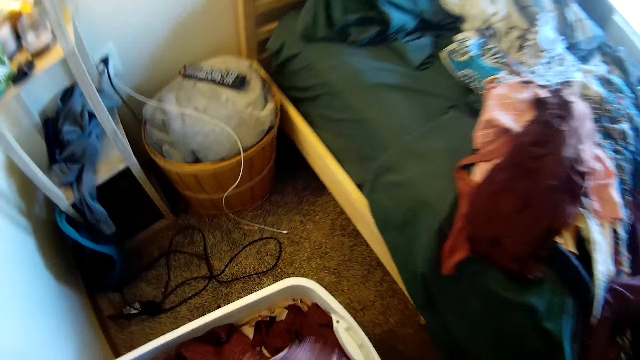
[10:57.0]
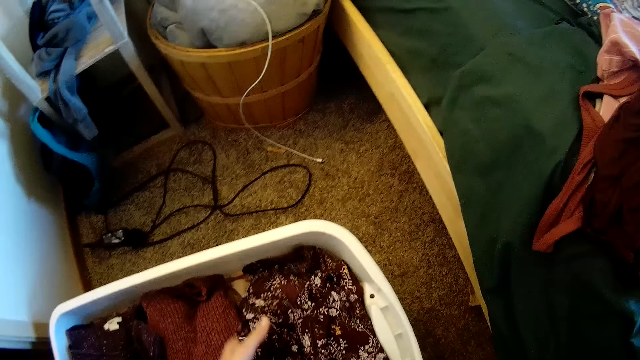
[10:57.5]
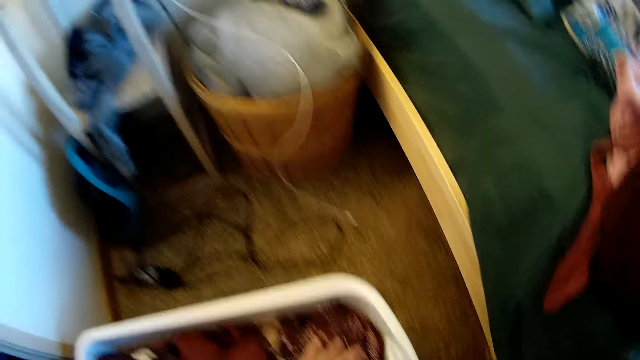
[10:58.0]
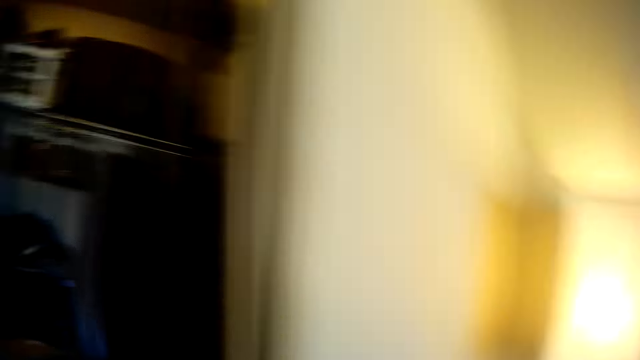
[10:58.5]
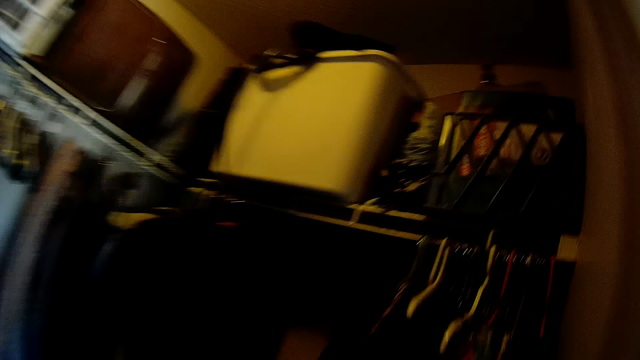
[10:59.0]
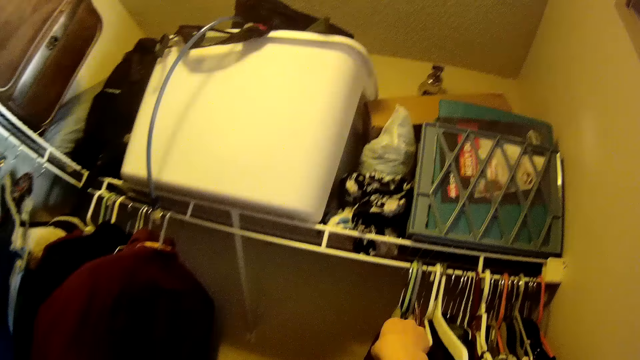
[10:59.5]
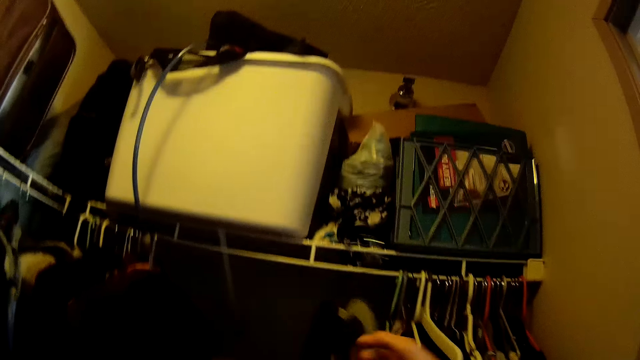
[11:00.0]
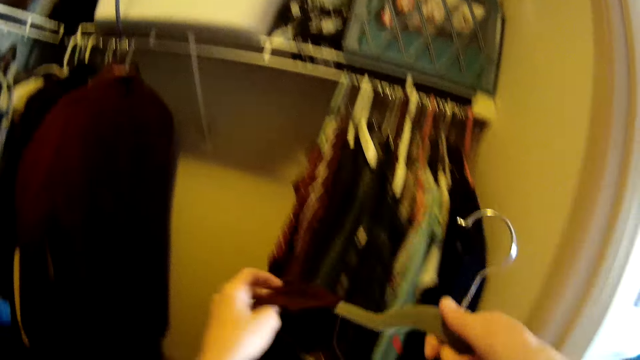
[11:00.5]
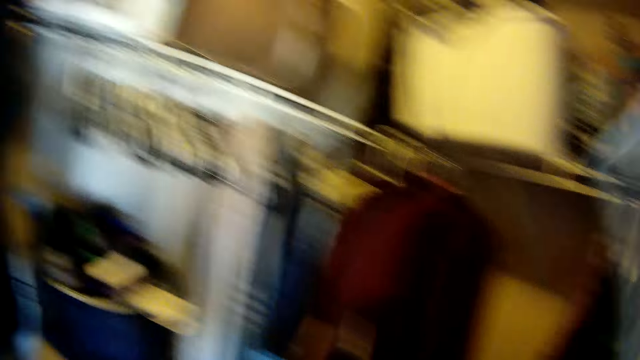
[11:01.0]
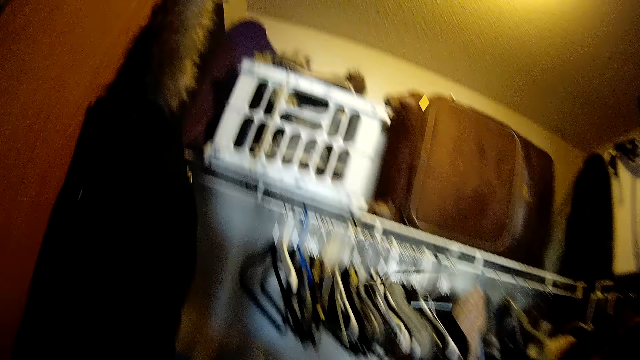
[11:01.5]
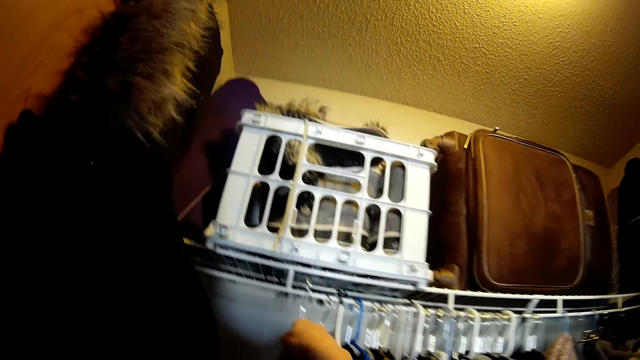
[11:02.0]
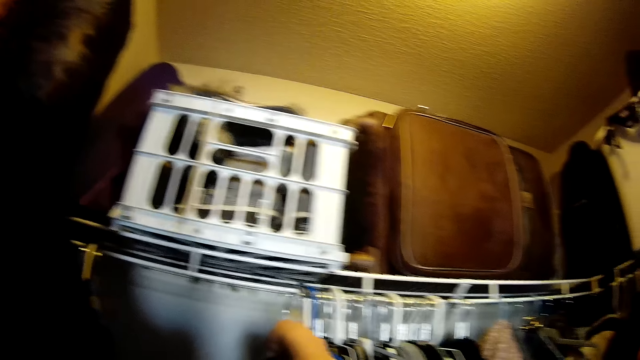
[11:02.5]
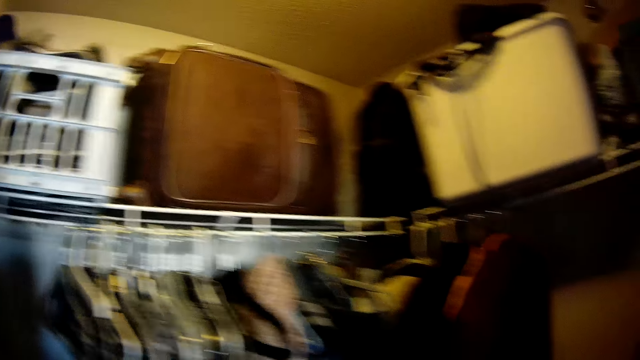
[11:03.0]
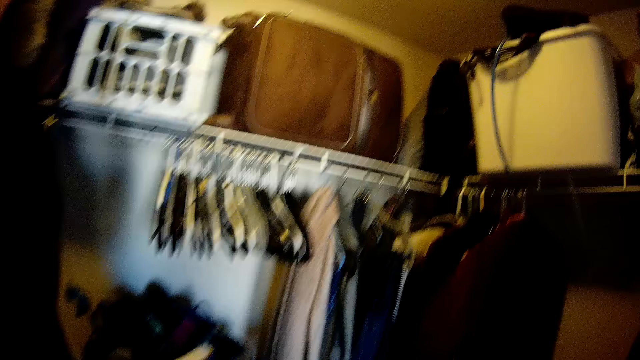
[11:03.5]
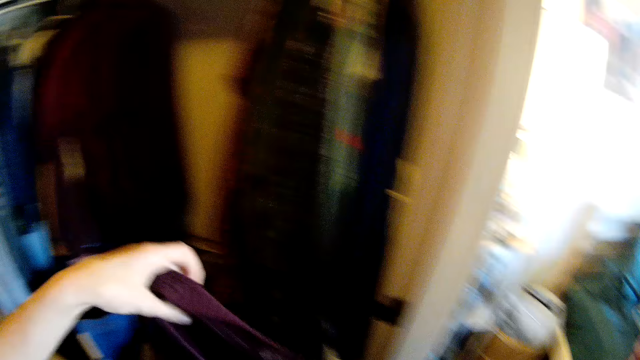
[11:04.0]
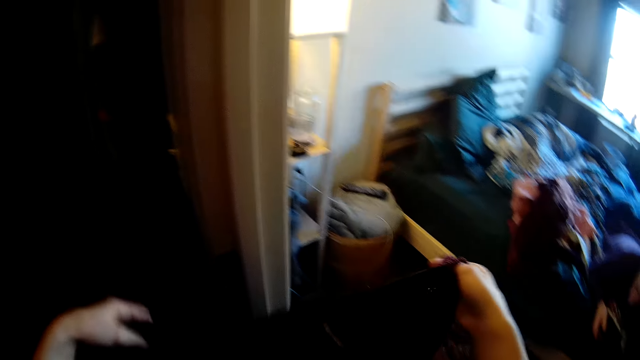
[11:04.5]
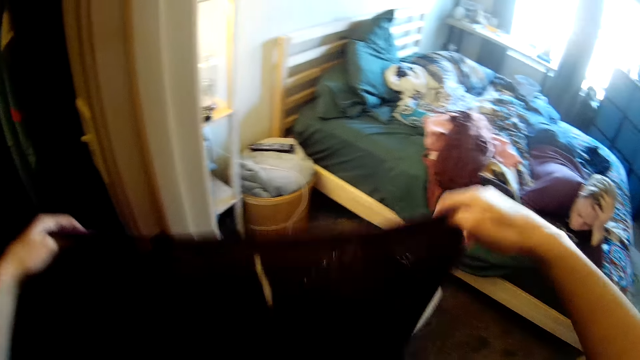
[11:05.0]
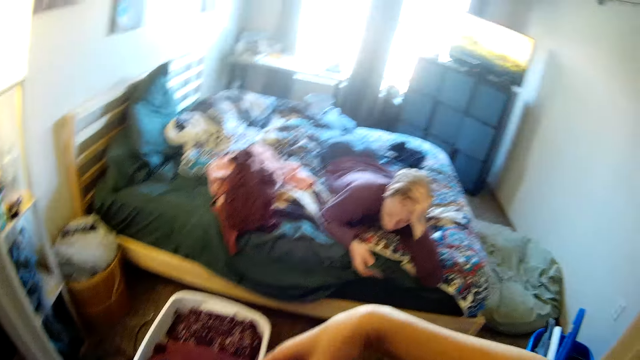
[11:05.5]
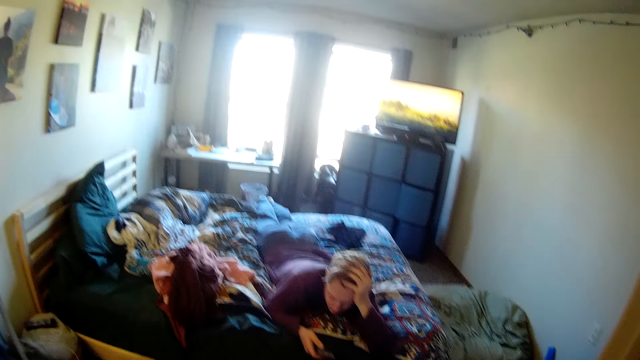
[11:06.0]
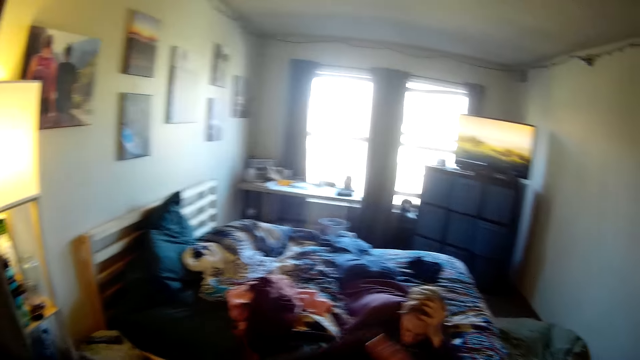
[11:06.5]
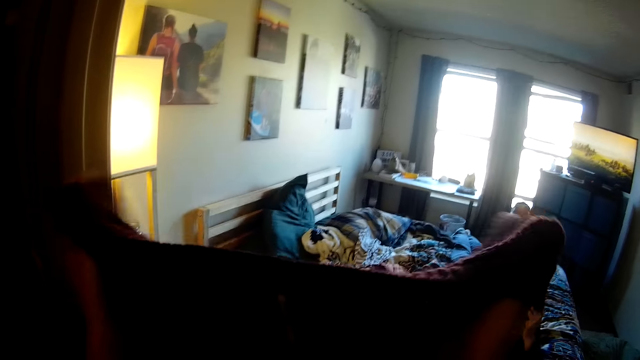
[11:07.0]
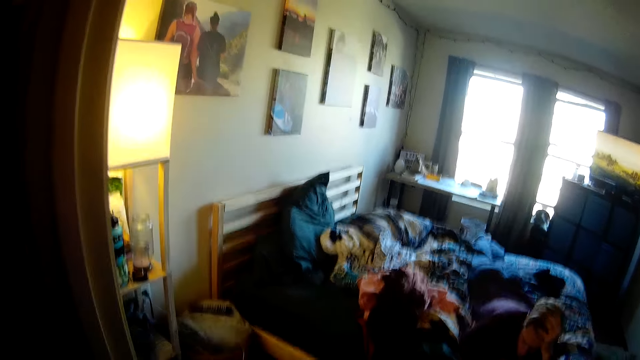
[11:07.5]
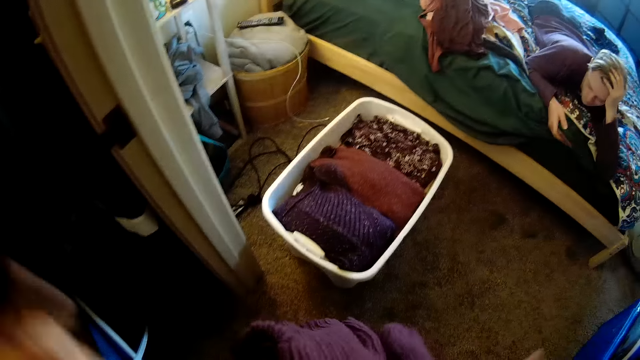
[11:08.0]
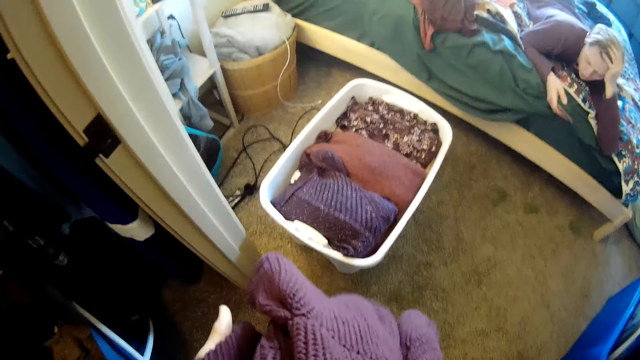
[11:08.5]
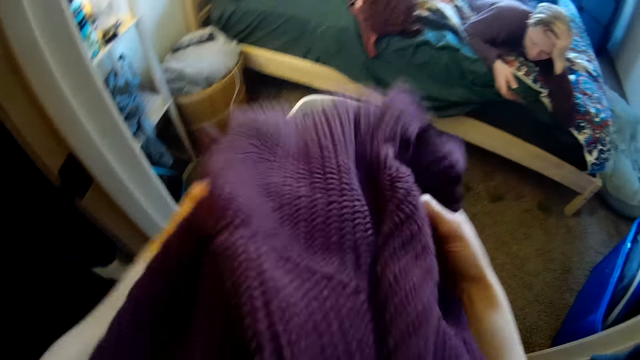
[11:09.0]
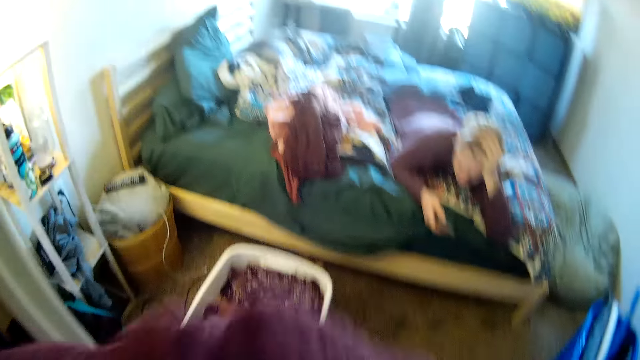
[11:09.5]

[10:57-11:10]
The camera wearer puts the cloth in a white clothes bin. They stare around. They walk towards the clothes at the shelf. They pick the cloth in a hanger from the shelf. They remove the cloth from the hanger with hands. They walk. They put the cloth hanger on a shelf. They nip the clothes hanger on the shelf with the right hand. They look around. They hold the cloth with both hands. They fold the cloth with both hands.

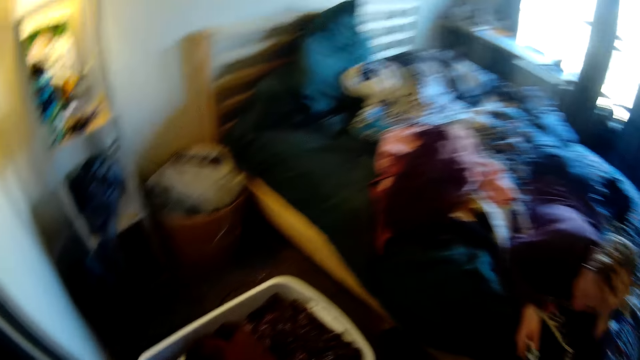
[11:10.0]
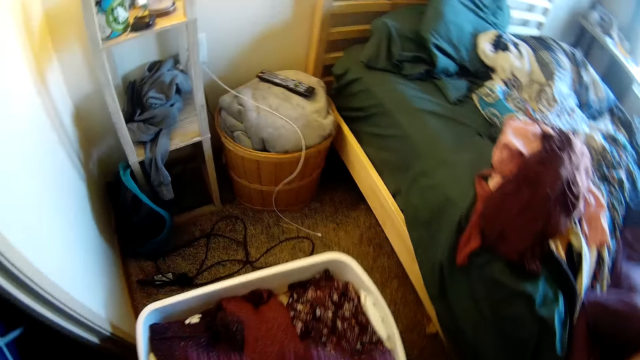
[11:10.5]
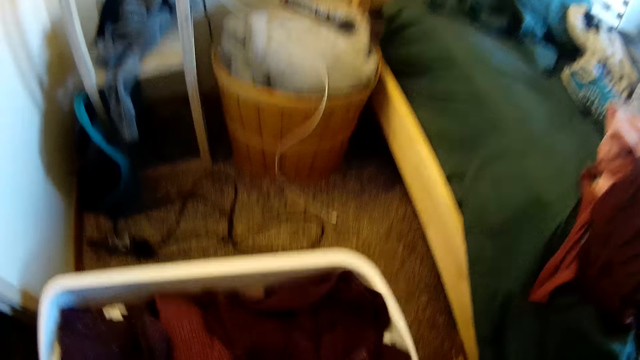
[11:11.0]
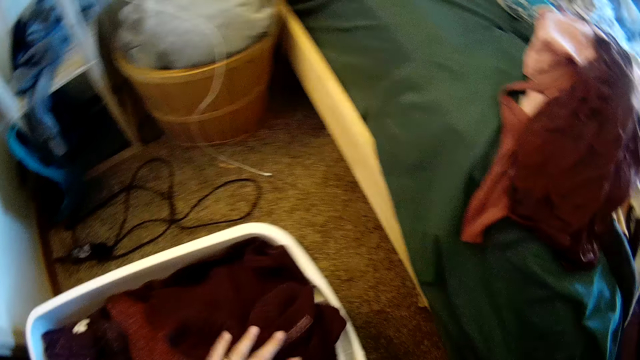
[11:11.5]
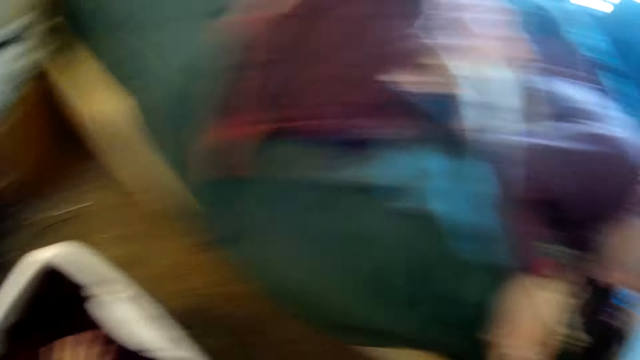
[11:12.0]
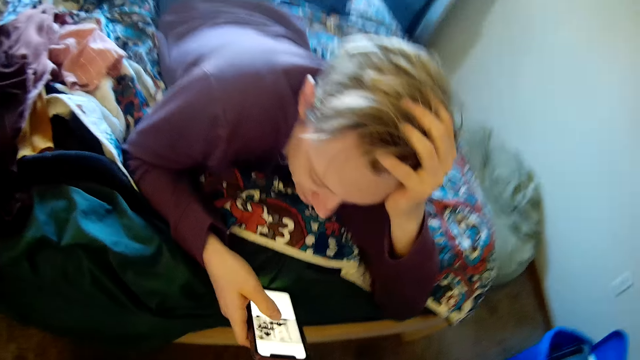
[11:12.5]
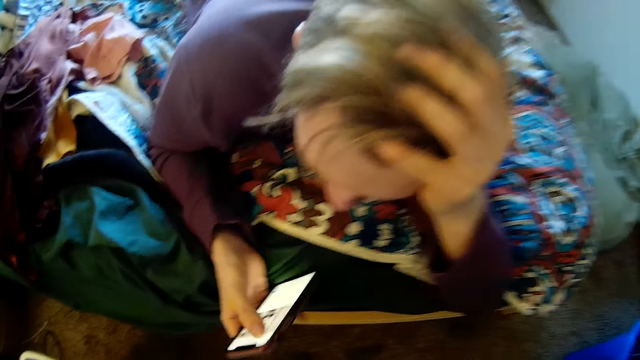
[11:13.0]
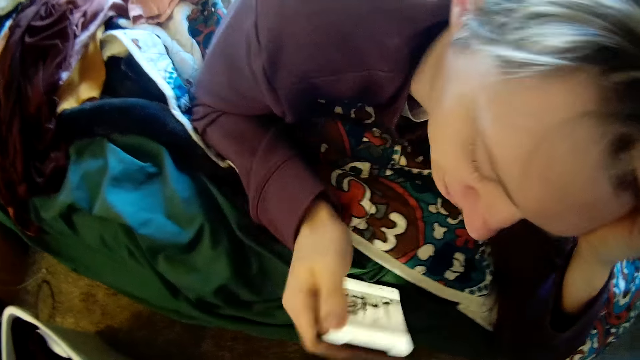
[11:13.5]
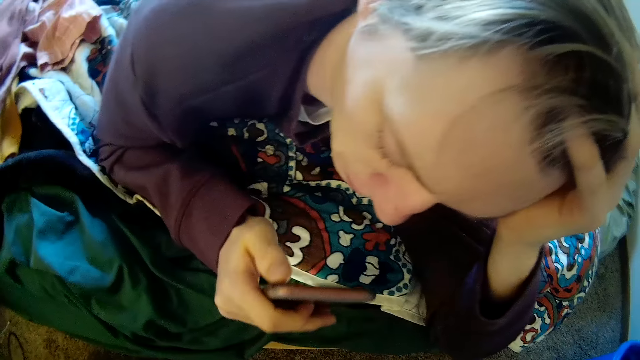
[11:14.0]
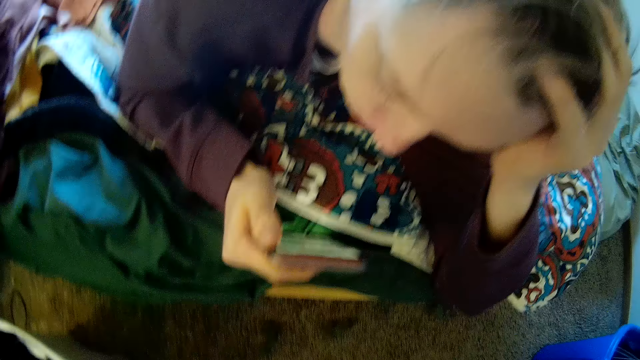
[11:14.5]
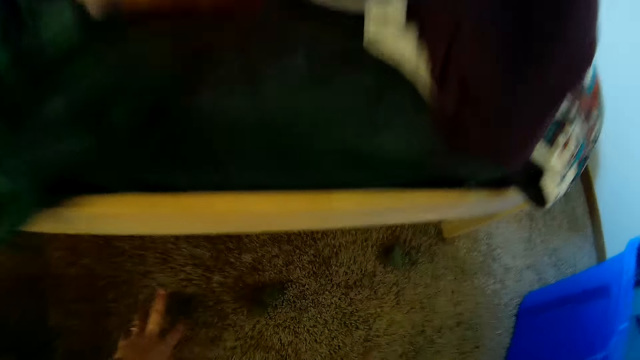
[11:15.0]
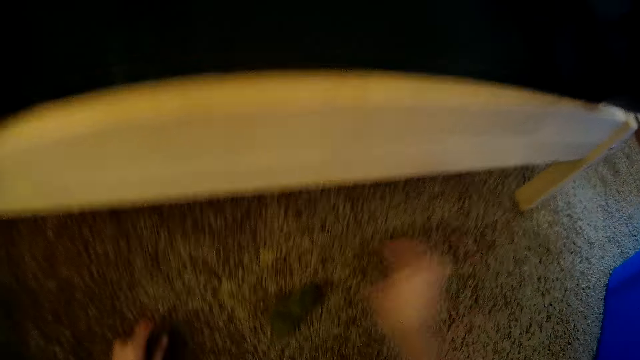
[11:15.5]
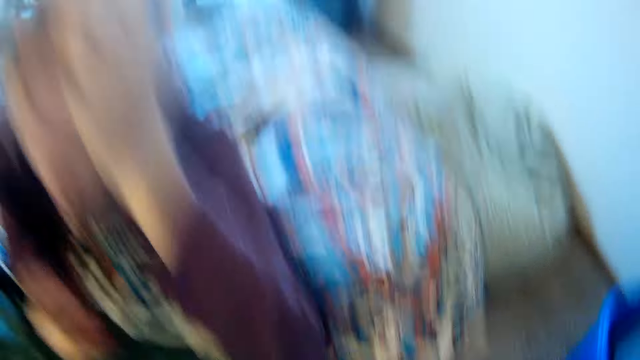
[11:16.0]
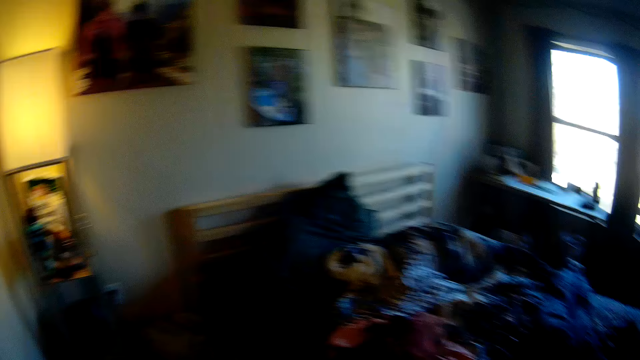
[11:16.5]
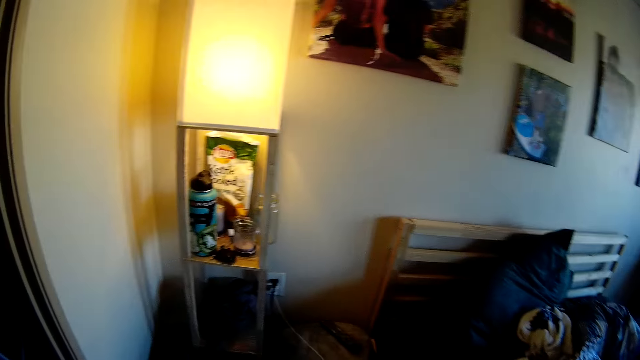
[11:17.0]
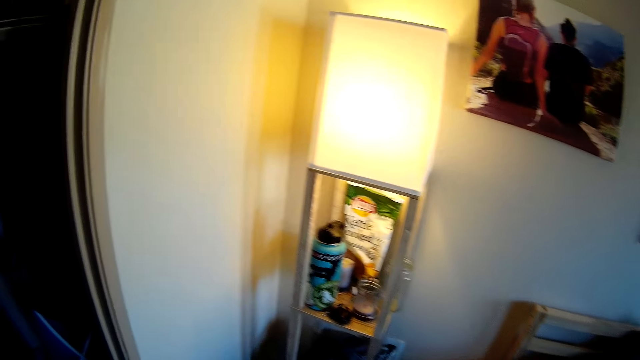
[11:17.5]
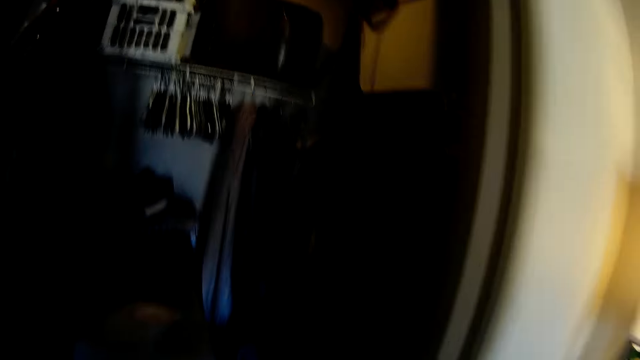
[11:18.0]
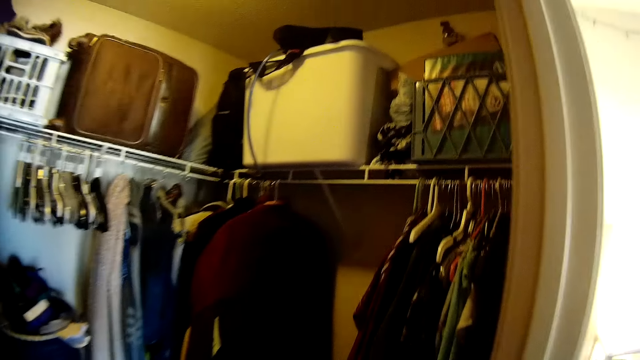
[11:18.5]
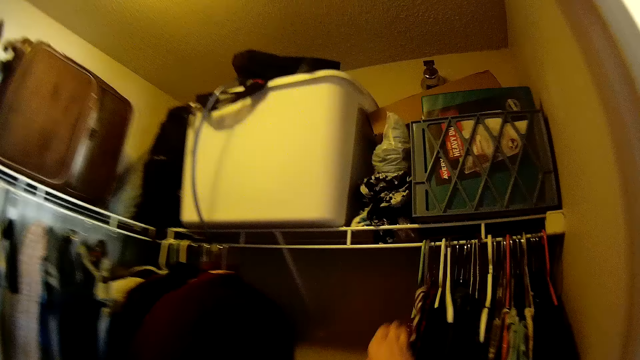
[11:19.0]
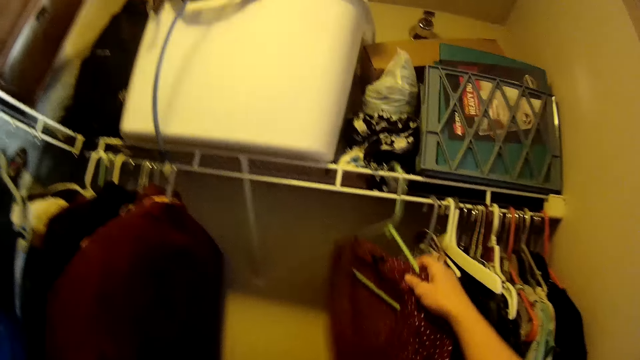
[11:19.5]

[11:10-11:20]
The camera wearer puts the cloth in a white clothes bin. They look around. A man uses a smart phone. The camera wearer collects pieces of clothes on the floor. They walk. They look around the room.
